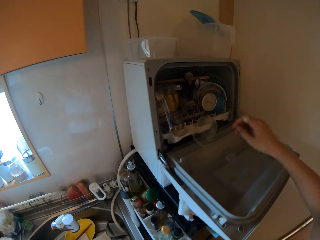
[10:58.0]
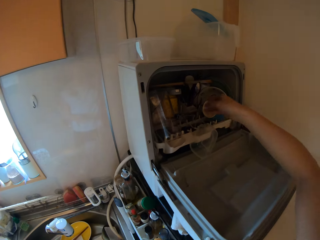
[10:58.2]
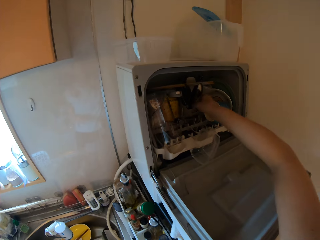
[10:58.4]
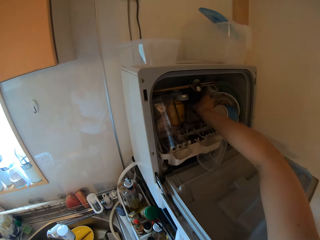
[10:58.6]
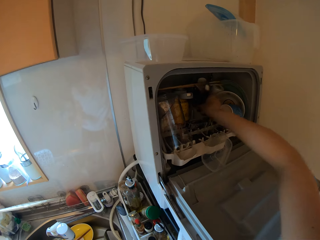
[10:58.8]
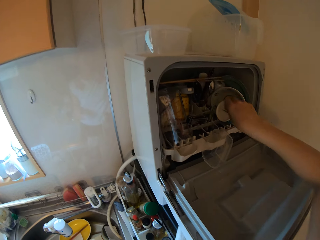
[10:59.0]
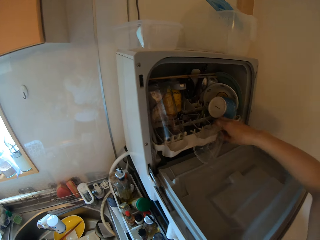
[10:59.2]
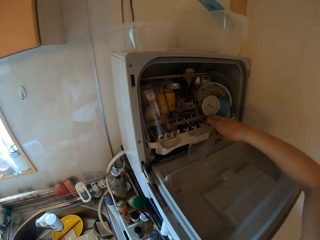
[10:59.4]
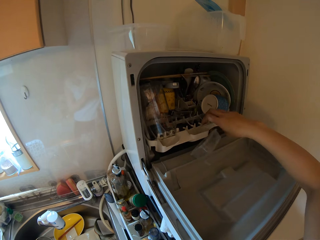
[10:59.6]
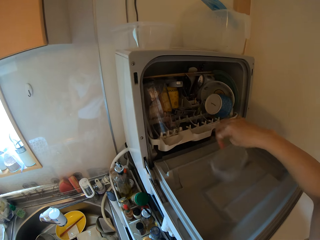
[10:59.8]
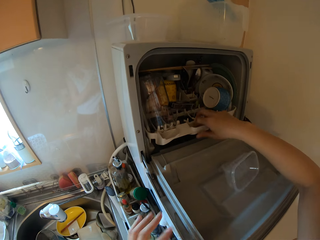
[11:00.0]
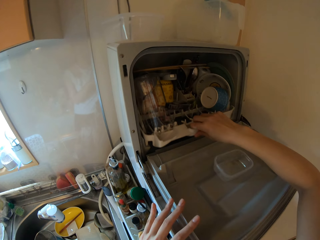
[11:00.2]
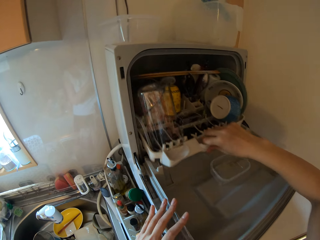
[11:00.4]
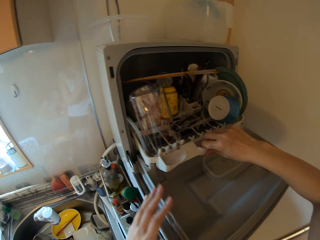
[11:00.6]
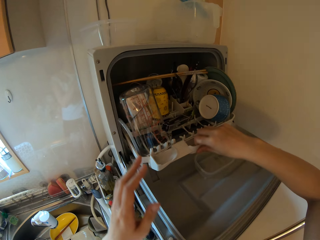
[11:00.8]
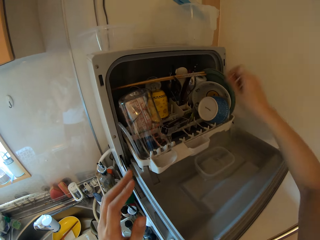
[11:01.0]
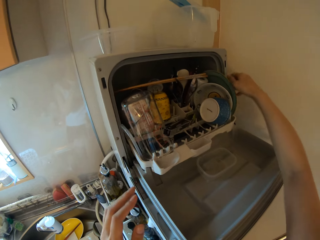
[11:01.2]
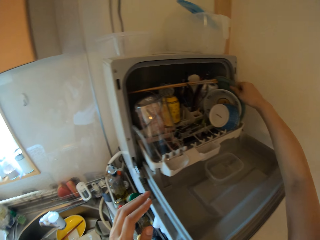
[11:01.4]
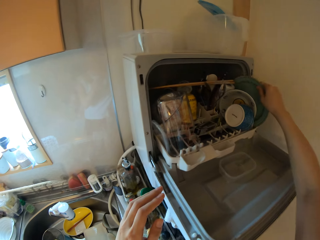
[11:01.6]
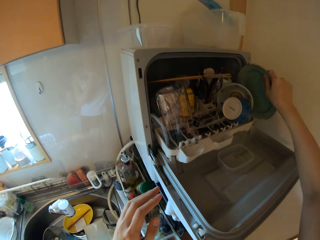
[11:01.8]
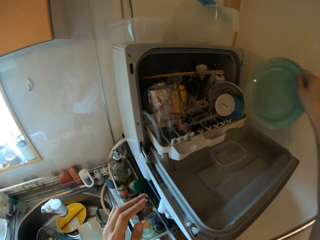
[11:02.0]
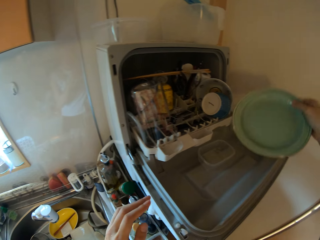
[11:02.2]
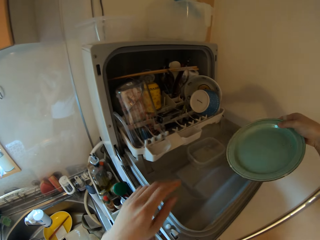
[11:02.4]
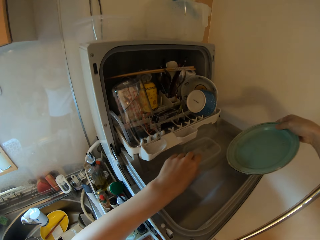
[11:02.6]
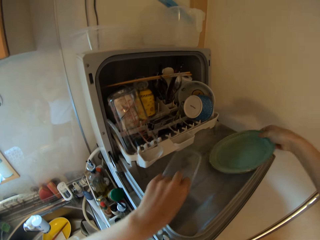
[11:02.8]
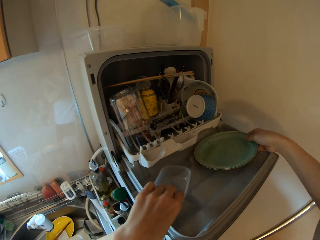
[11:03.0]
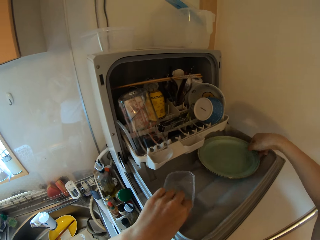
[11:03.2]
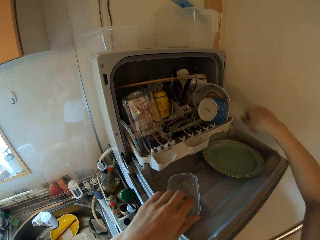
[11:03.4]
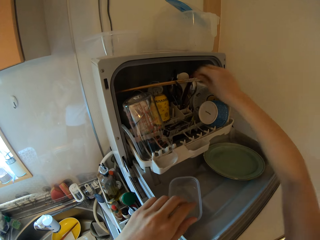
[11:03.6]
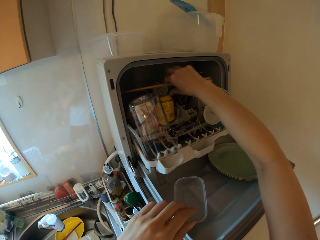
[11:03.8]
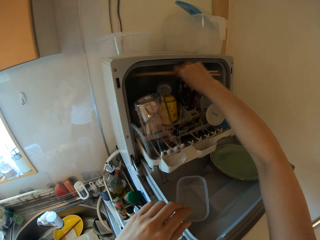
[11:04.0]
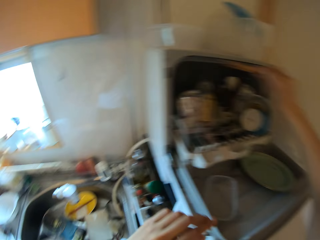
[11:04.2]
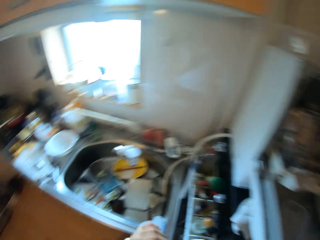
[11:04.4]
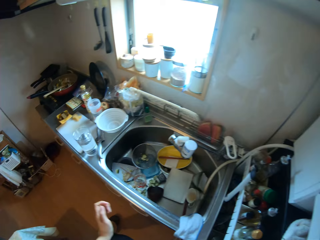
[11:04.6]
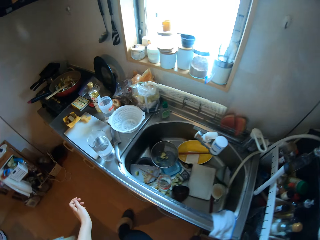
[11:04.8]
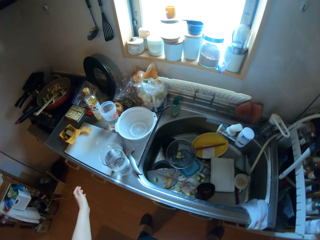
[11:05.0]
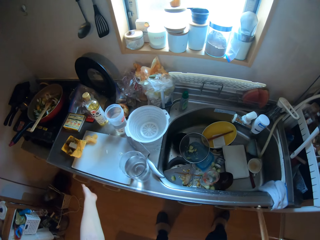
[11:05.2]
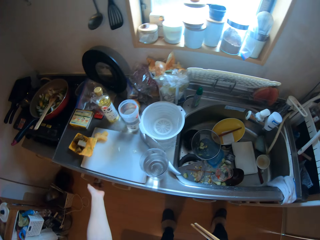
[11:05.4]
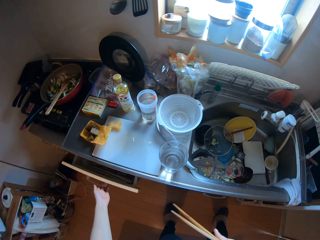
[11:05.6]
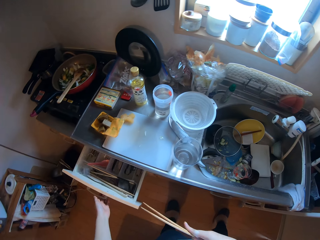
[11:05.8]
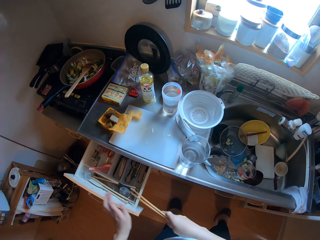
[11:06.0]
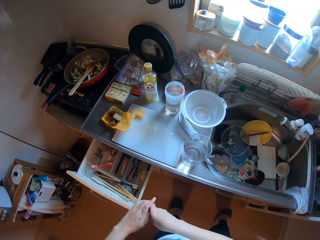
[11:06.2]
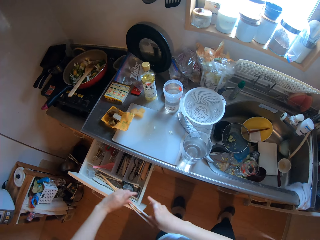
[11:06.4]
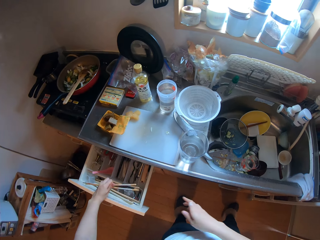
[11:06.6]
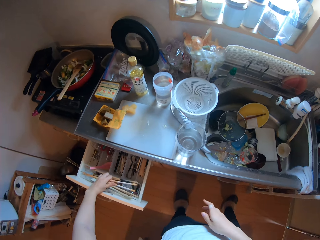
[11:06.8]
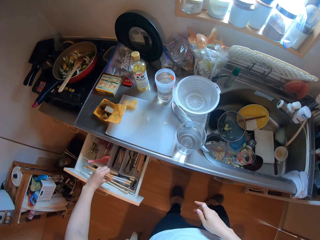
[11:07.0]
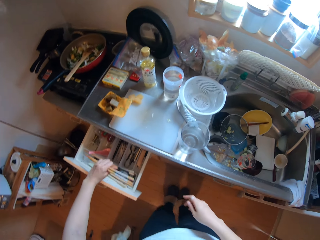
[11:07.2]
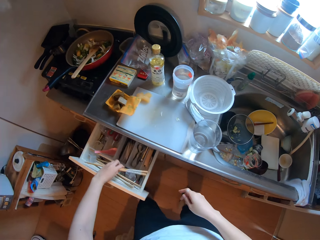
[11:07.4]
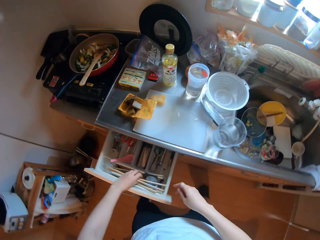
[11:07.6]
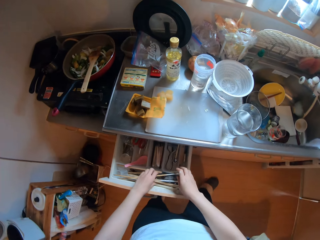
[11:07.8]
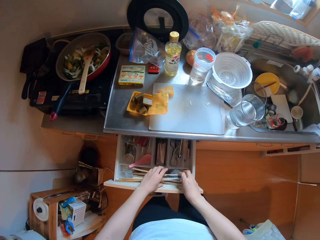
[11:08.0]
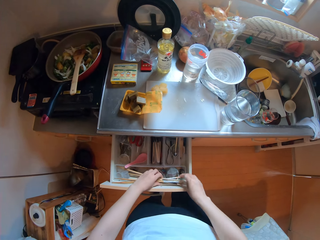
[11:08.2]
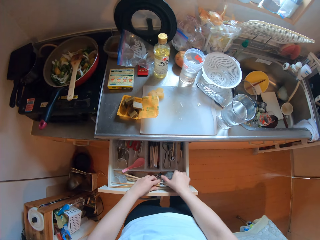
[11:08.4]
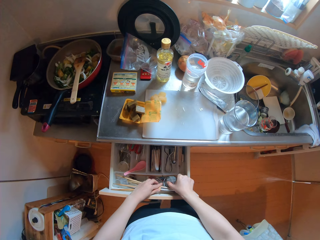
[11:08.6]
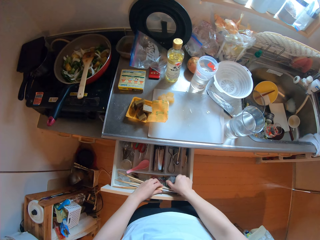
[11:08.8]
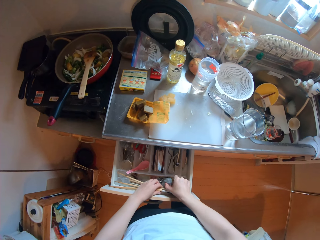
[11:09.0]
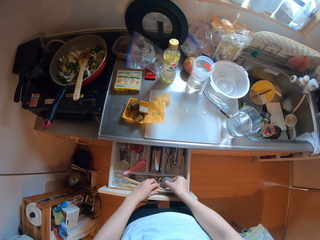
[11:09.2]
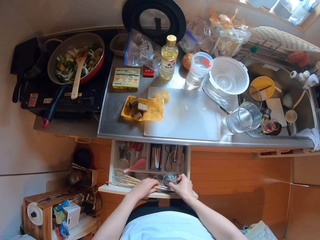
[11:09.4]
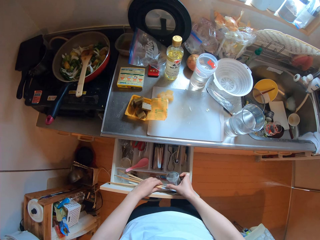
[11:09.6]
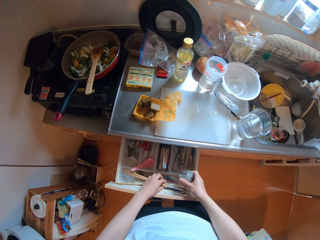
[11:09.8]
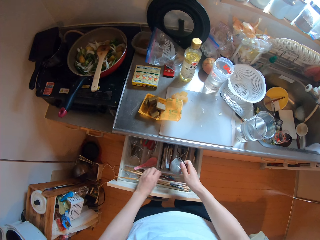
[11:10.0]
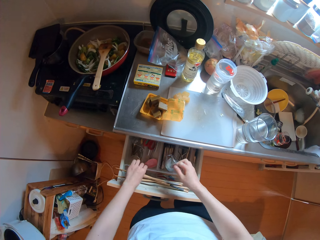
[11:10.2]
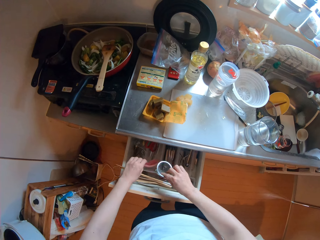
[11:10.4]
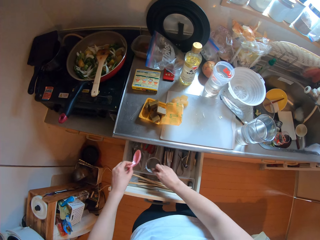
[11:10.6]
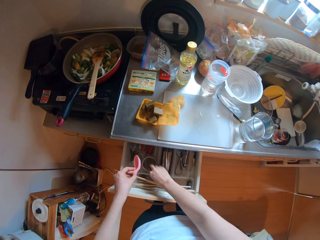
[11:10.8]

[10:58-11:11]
The camera wearer checks a sterilizing cabinet with his right hand. He touches something. He drops the dish. He pulls the utensil rack. He picks up a plate in the sterilizing cabinet. He puts the plate on the sterilizing cabinet slab. He picks up a chopstick in the sterilizing cabinet with his right hand. He opens a cabinet drawer with his left hand. He passes the chopstick to his left hand. He puts the chopsticks in the drawer. He arranges cutleries in the drawer.

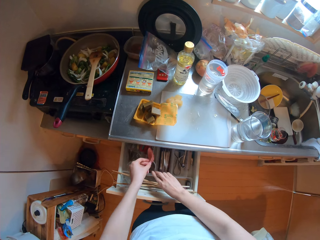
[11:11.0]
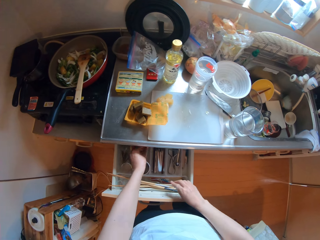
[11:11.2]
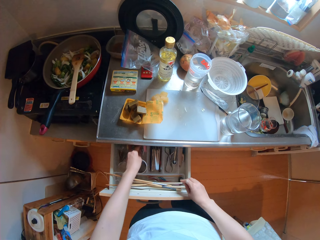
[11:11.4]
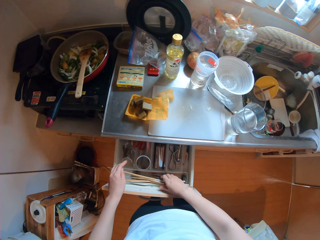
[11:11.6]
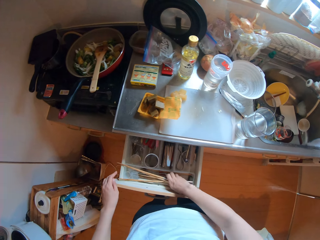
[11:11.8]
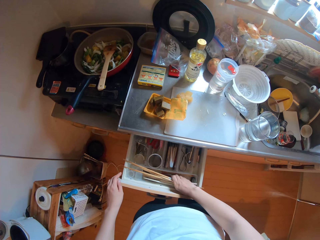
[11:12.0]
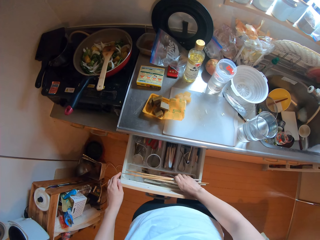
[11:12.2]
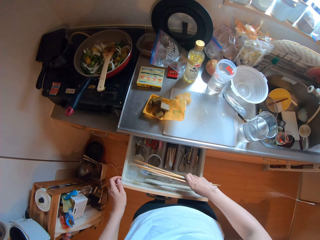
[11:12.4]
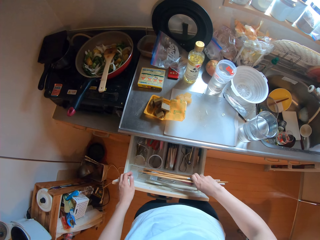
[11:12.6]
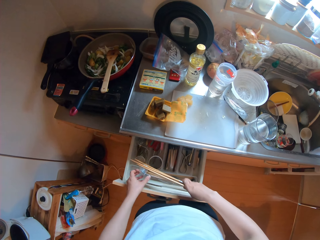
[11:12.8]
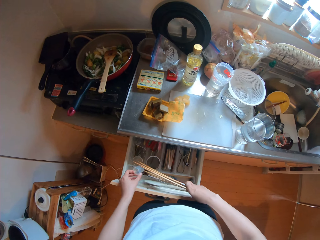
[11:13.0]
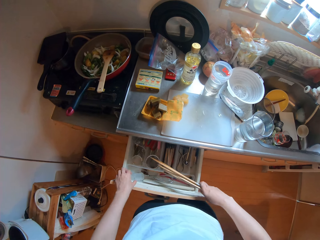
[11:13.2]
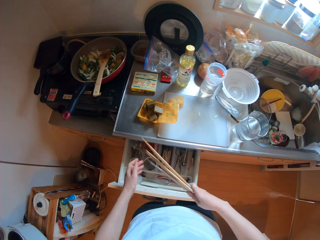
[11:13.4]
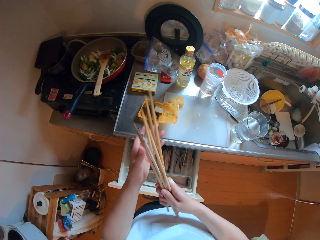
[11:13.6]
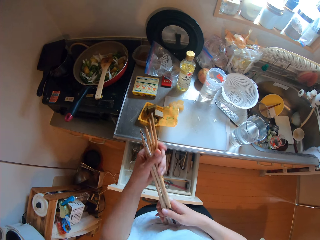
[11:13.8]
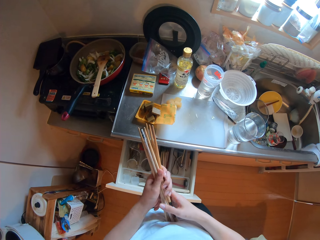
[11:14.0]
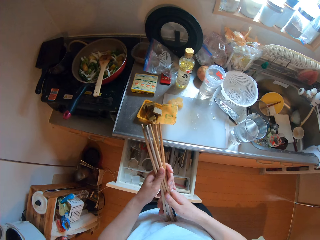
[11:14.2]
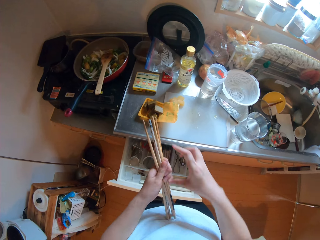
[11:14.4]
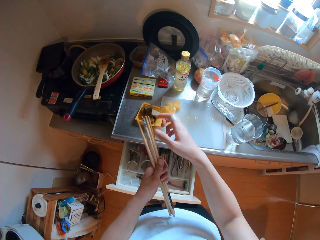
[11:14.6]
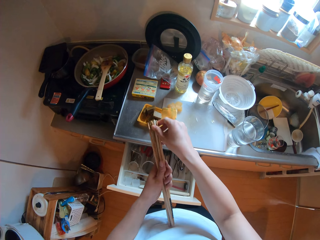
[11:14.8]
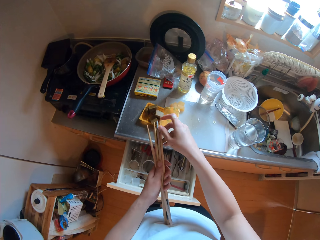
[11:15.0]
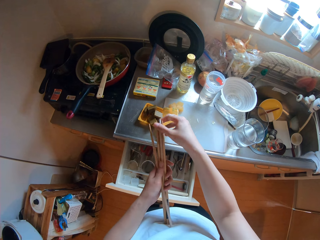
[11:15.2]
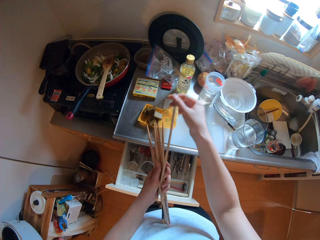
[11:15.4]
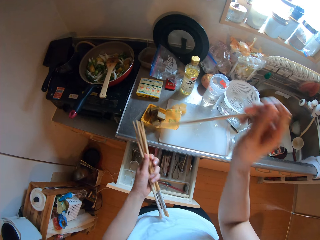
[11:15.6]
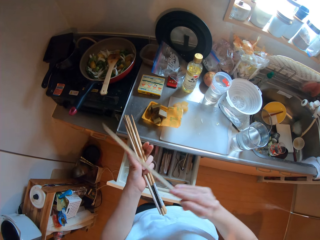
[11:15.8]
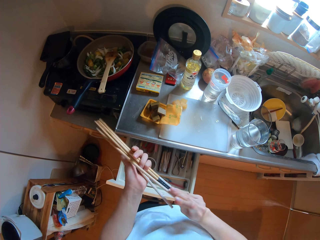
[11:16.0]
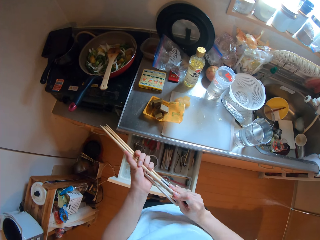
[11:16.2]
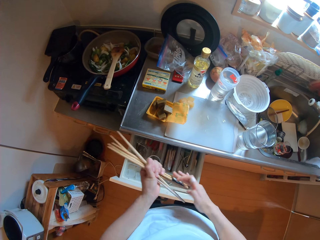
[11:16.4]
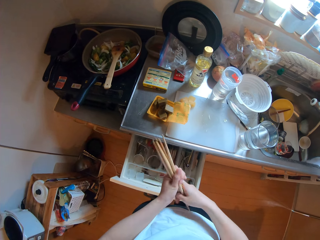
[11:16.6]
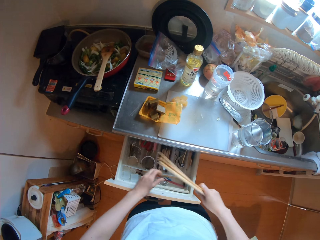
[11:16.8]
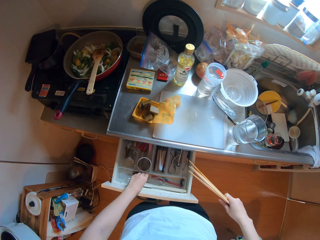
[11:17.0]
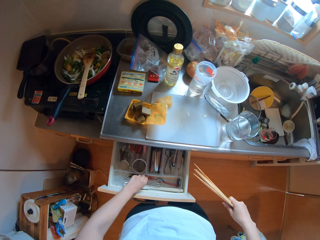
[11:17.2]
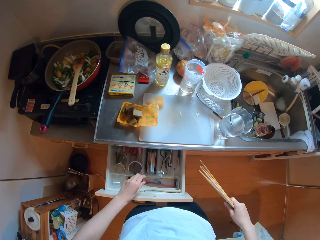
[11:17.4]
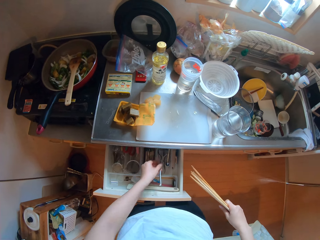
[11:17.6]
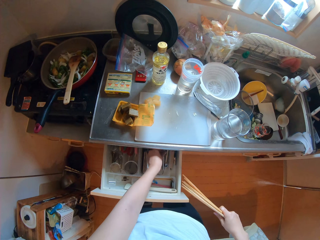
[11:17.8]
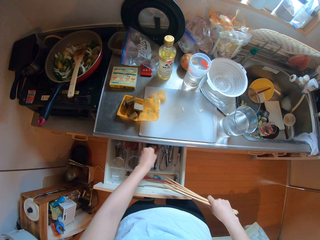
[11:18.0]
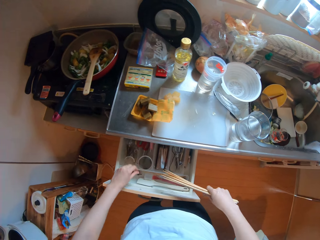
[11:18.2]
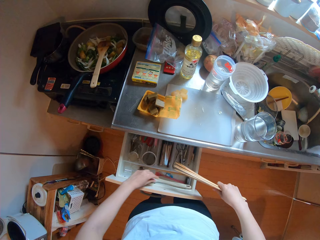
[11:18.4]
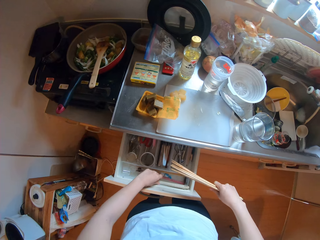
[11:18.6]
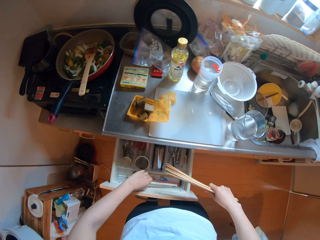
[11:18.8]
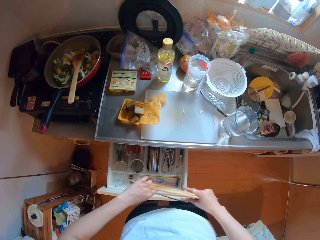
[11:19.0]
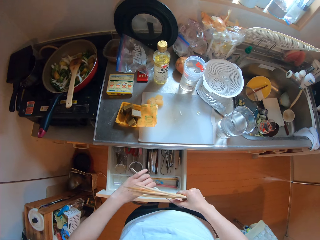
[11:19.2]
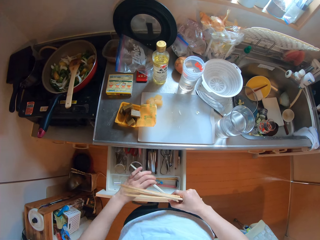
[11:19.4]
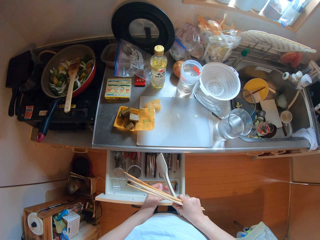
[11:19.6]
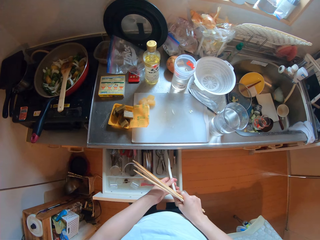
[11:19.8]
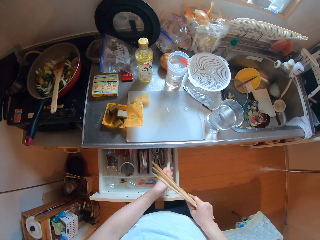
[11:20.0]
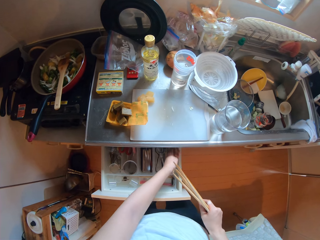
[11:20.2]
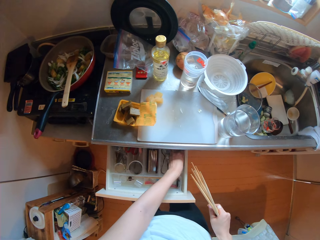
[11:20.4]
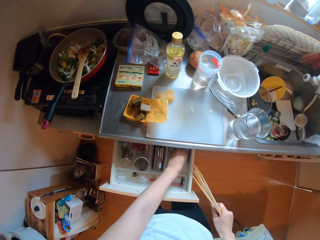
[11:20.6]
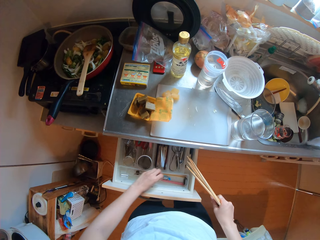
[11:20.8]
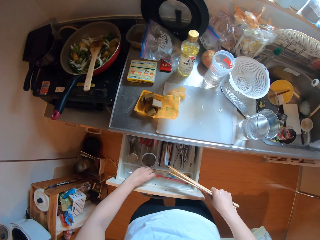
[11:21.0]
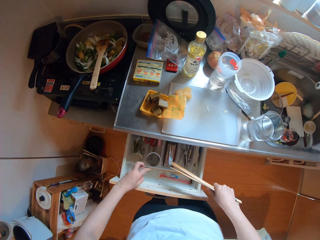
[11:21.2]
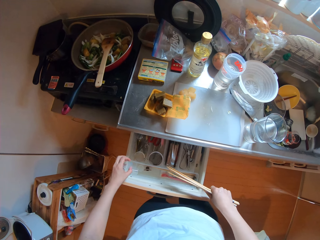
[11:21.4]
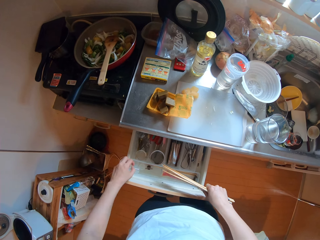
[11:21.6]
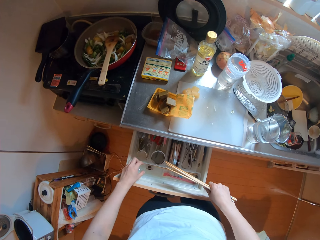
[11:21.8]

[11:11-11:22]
The camera wearer takes the chopsticks. They arrange the chopsticks. They take the egg beater and put down the egg beater. They take the spoon and put down the spoon.
